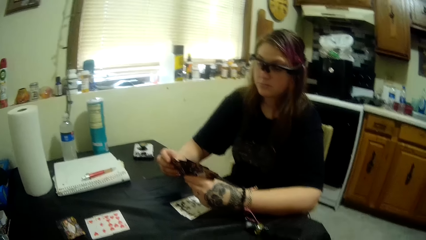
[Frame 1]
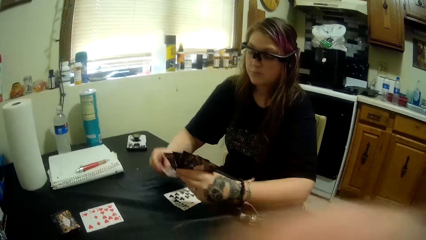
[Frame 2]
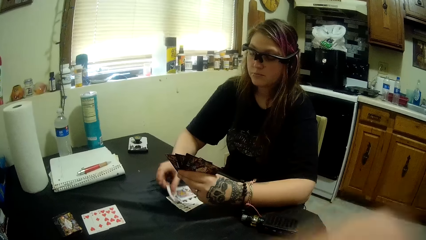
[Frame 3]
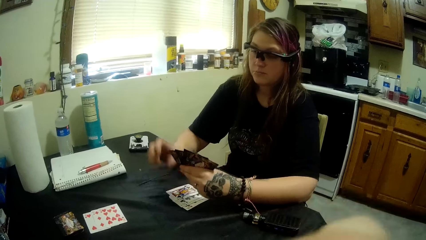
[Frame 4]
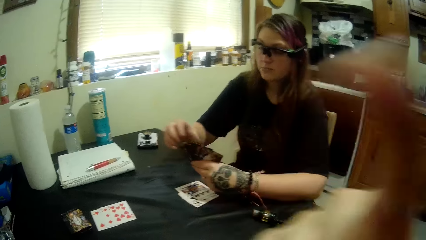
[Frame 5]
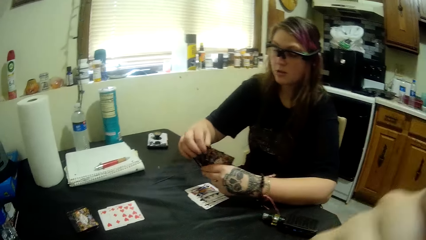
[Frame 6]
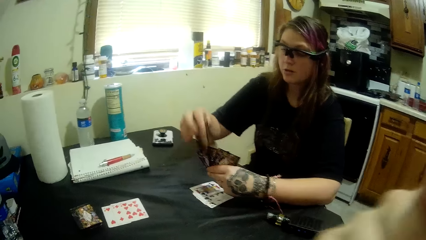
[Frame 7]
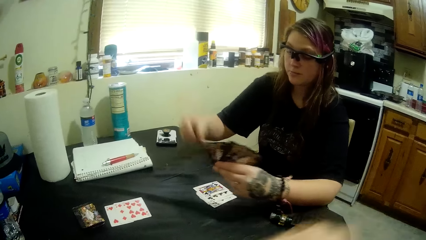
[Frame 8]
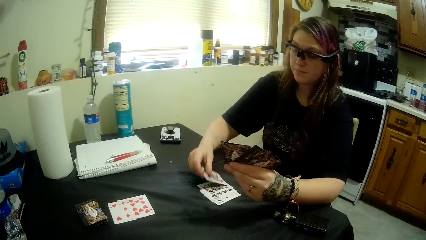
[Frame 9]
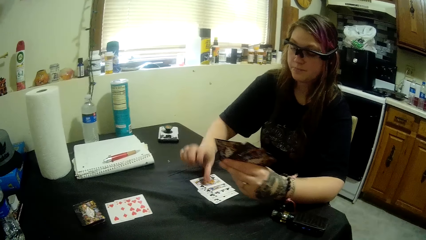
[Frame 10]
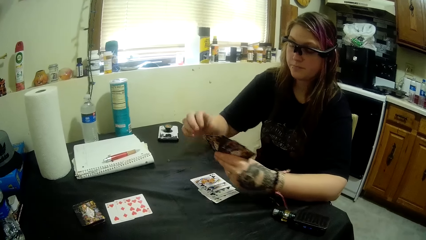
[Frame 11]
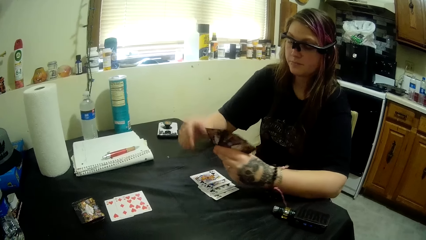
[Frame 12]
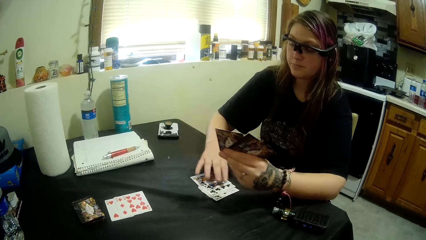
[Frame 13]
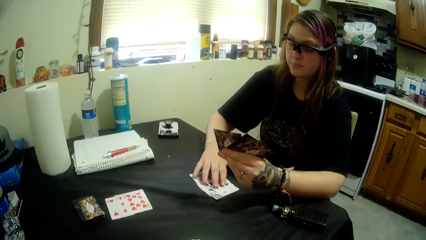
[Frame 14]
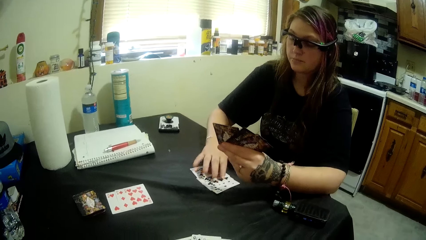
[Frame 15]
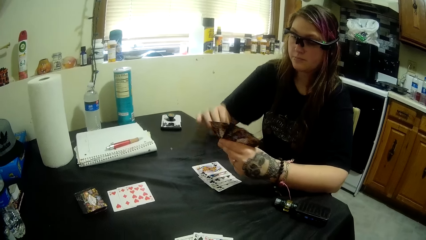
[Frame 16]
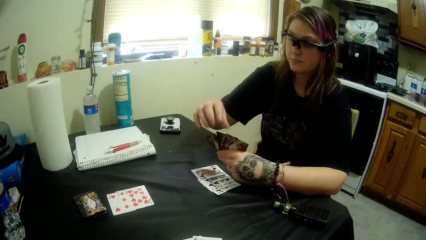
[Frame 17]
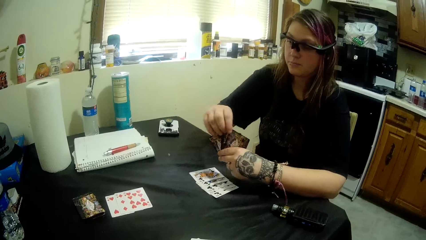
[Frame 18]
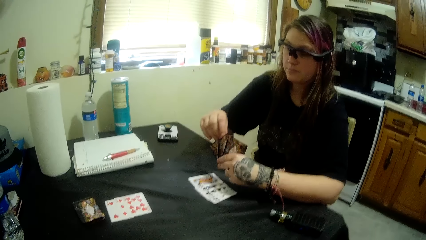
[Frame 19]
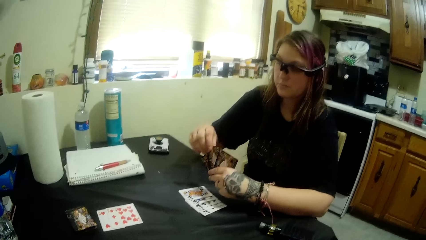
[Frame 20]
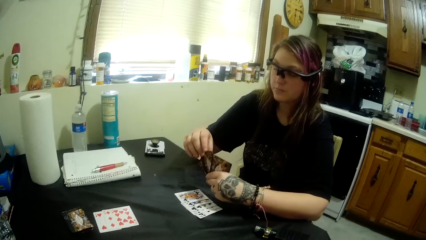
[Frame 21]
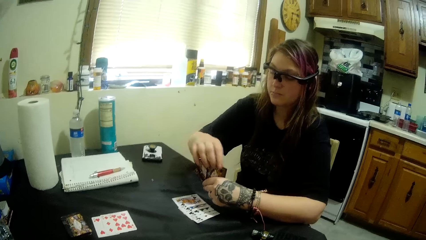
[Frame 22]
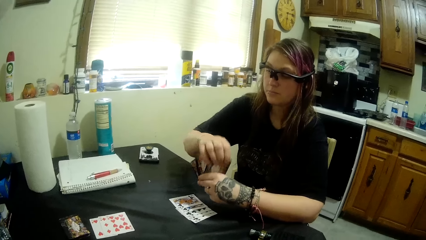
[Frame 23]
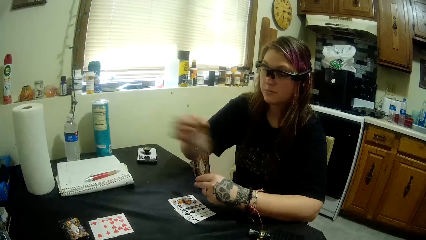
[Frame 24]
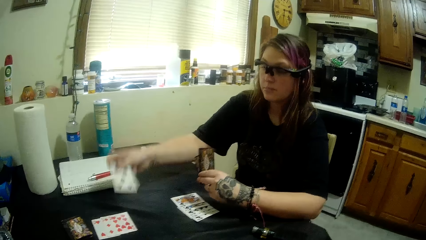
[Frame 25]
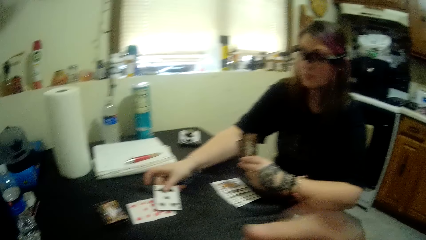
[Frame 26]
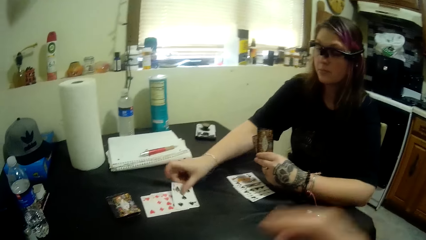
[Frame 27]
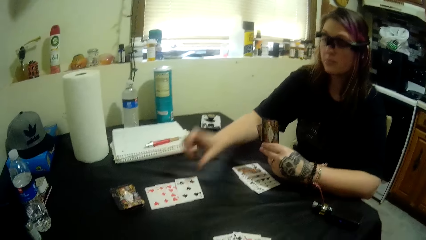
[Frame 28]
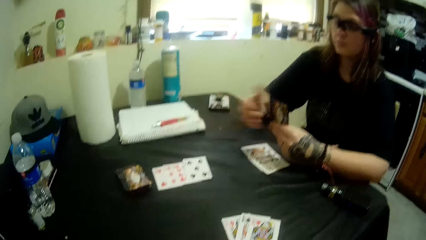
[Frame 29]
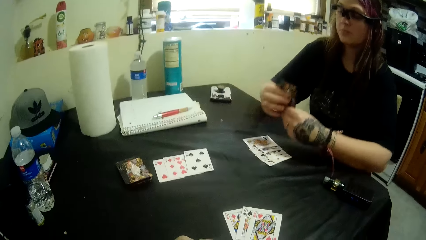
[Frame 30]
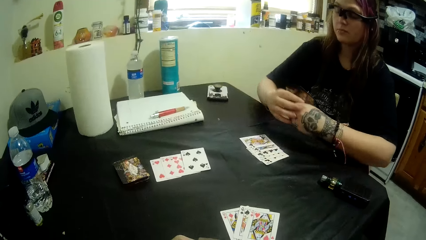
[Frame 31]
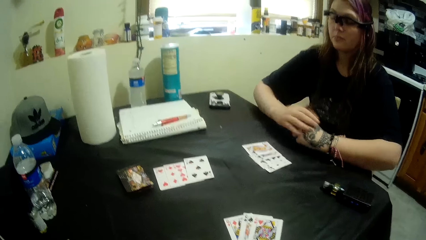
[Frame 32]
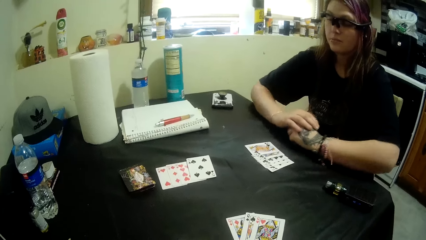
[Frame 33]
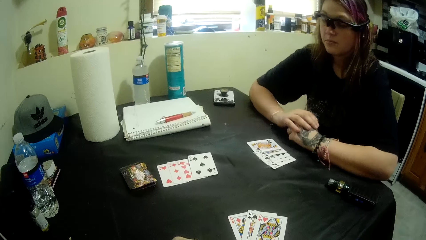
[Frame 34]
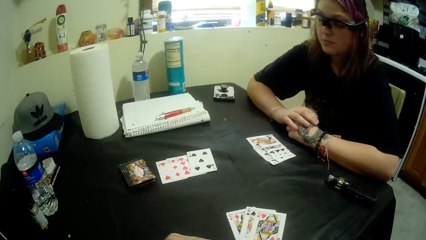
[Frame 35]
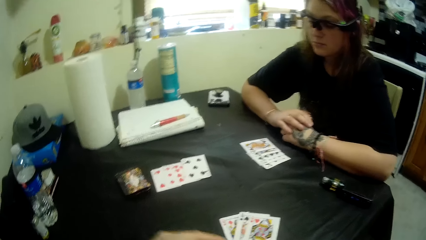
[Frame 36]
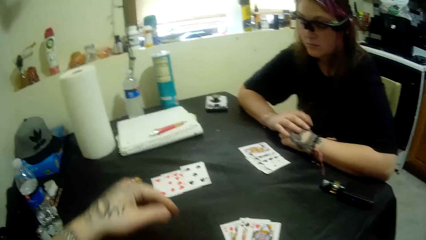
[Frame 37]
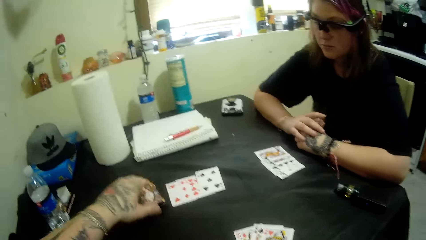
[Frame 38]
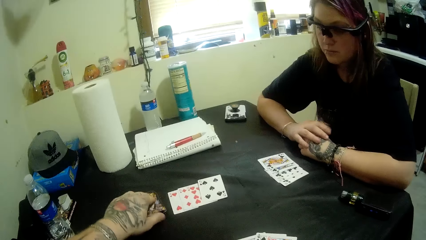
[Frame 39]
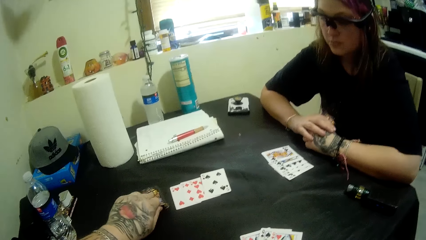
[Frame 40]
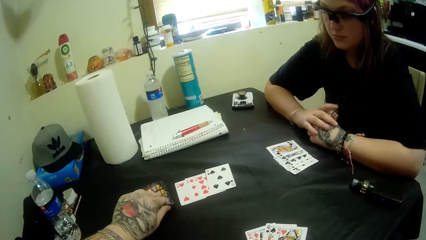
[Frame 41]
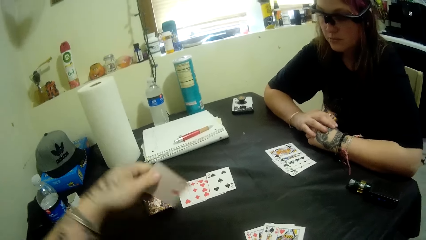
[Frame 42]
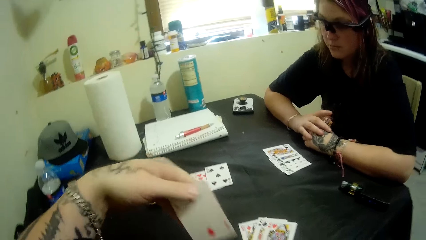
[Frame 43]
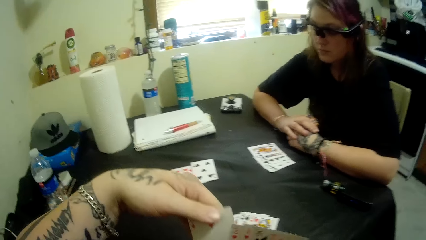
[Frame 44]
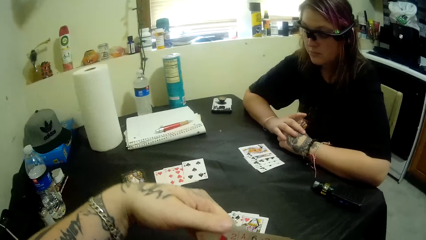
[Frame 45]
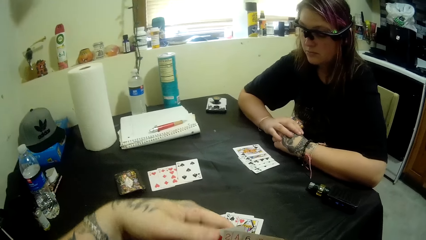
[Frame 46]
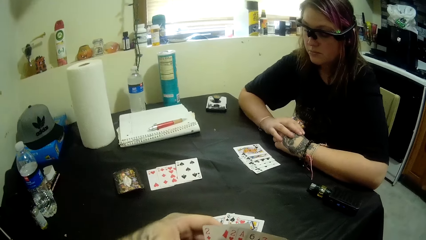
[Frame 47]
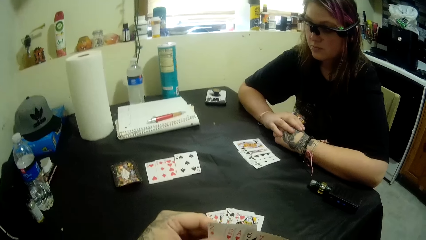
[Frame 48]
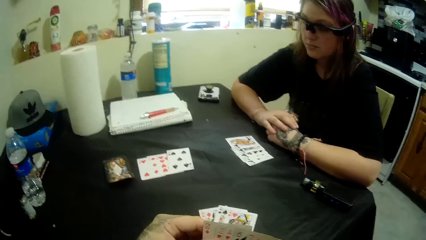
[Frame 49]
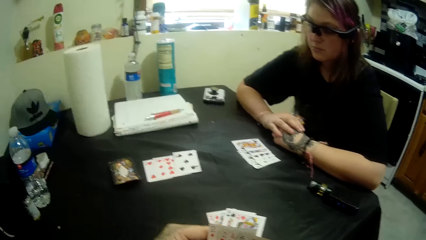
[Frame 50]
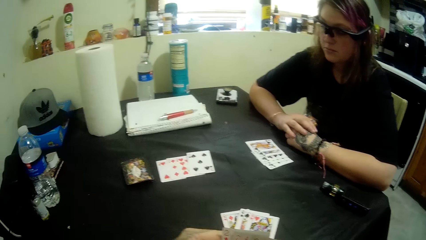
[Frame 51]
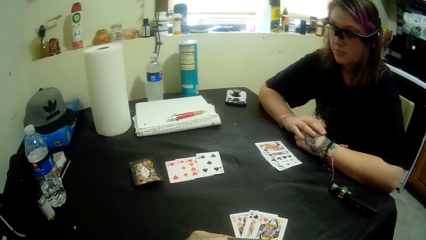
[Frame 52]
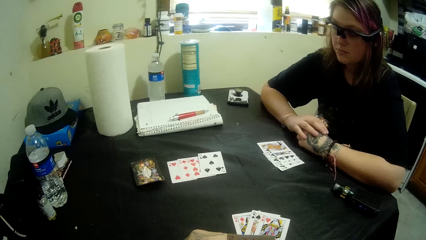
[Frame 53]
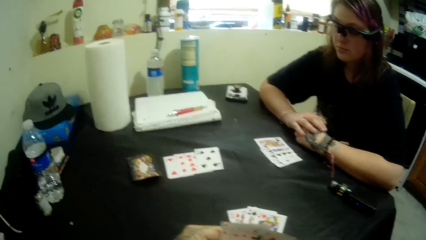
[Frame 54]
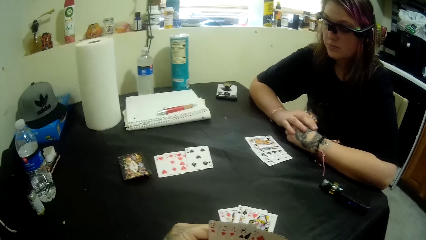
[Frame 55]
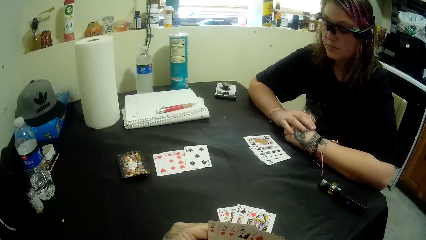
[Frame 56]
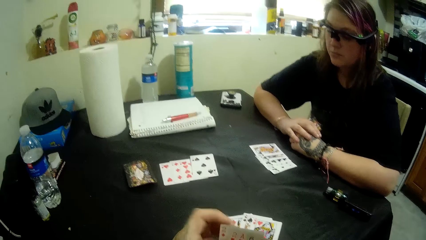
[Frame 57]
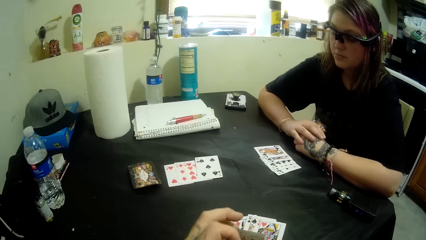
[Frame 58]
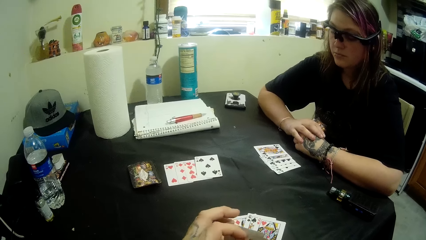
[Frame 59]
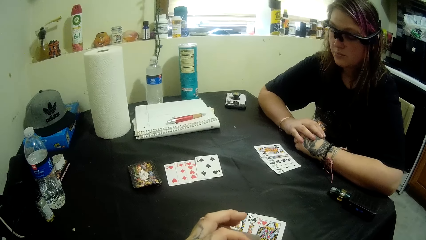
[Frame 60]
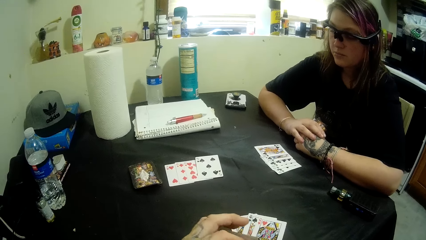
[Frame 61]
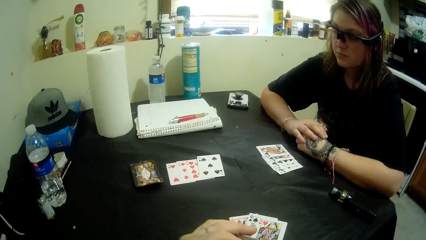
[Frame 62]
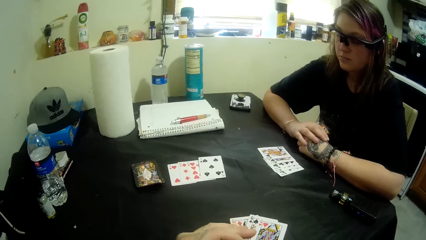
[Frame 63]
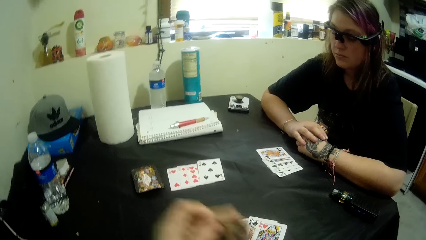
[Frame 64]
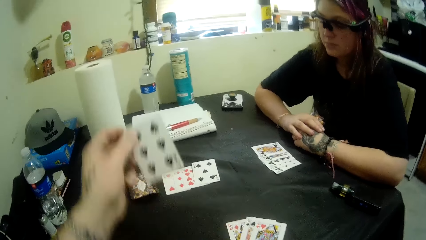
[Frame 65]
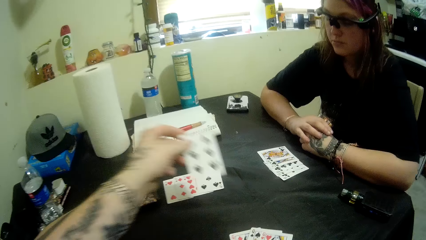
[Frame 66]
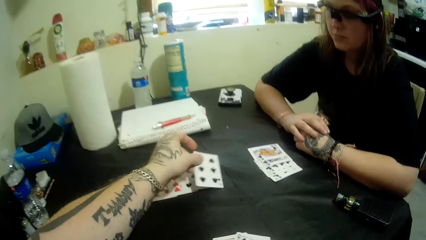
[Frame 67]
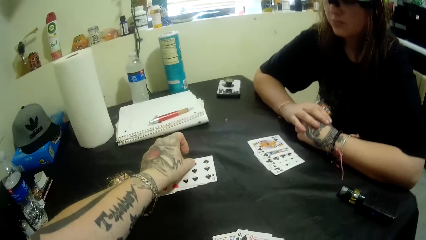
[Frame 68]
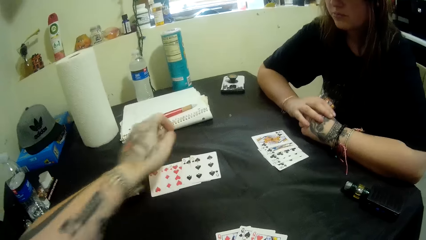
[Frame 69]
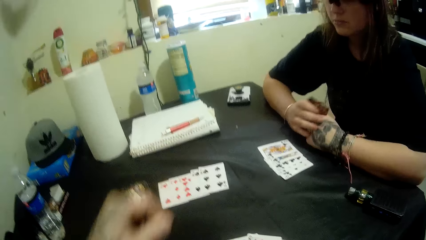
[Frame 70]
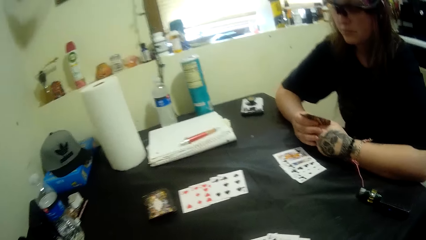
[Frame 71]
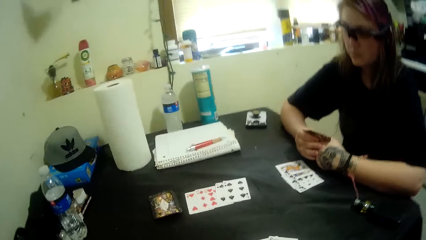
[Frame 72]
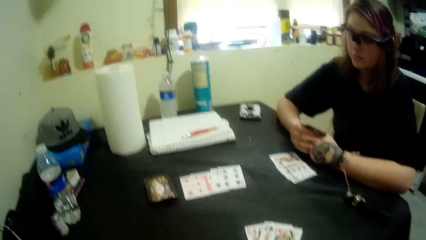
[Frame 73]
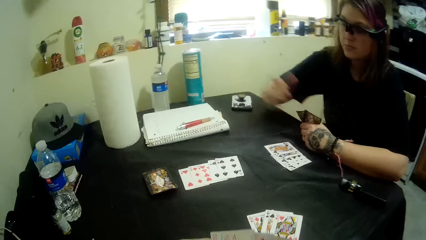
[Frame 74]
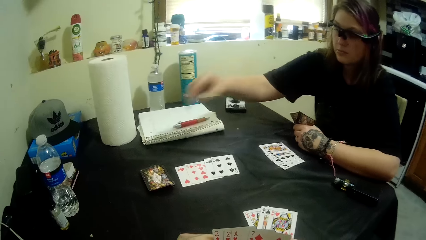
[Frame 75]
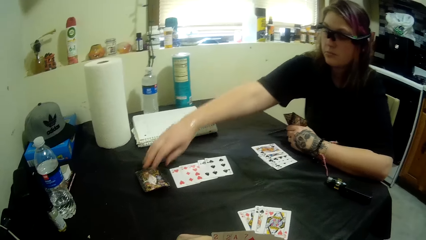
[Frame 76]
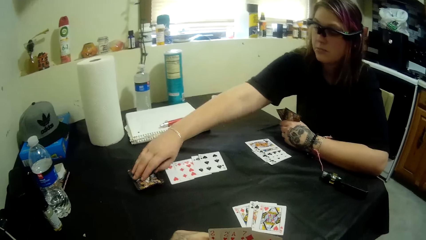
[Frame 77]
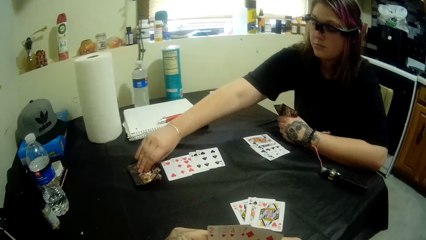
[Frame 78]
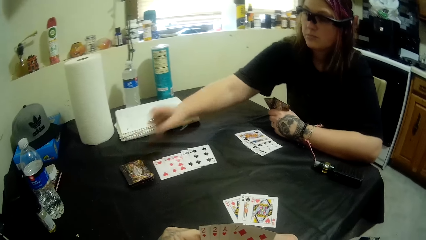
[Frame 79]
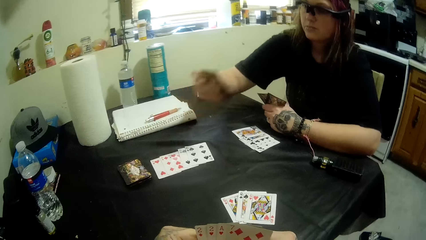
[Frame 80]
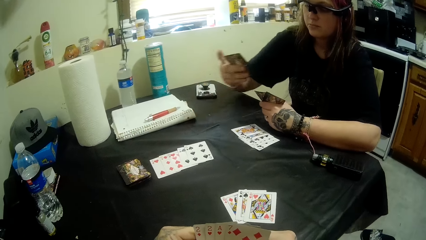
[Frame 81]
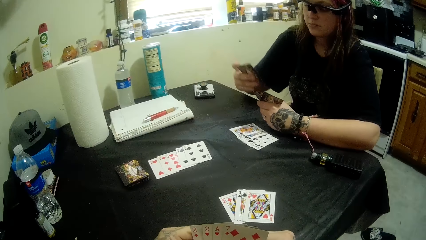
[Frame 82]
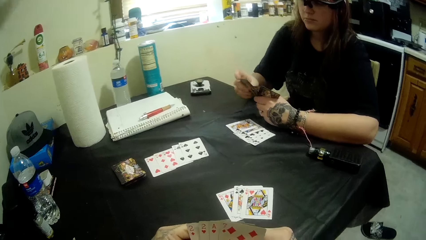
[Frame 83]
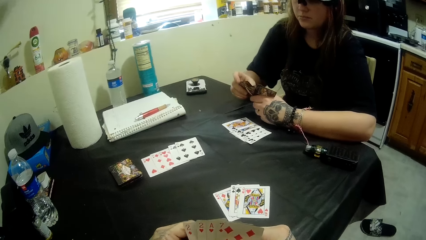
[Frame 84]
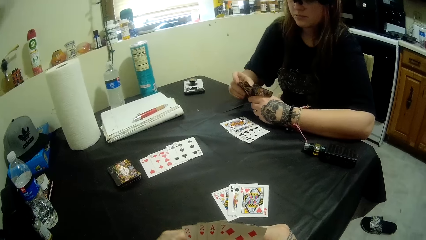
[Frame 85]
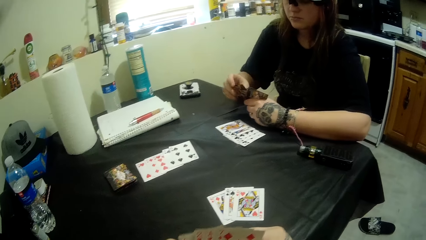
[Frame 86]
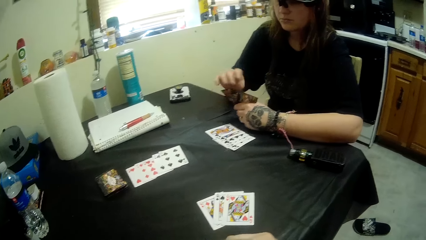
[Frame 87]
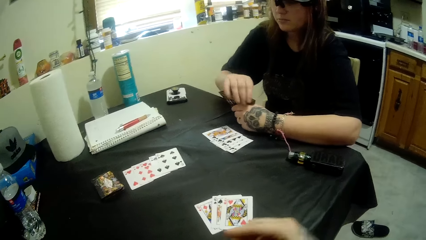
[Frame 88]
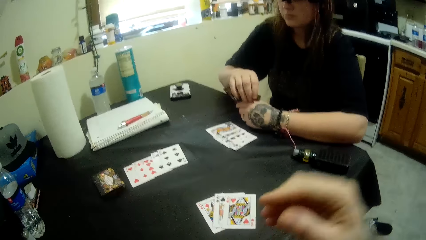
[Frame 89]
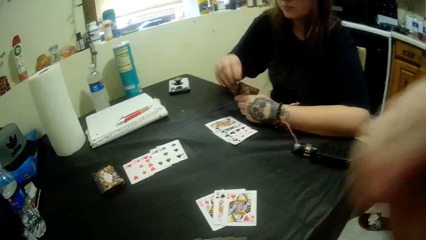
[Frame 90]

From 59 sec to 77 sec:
The woman drops some cards on the table. The camera wearer converses with the woman. The woman plays the card game with the camera wearer. The camera wearer converses with the woman. They take a card from the table. They converse with the woman. They play the card game with the woman. The woman takes a card from the table.
